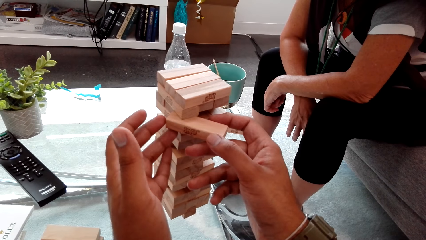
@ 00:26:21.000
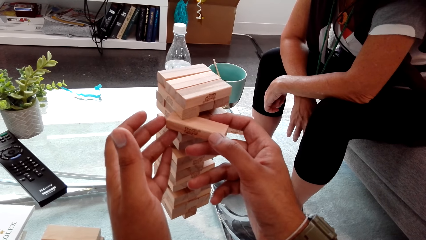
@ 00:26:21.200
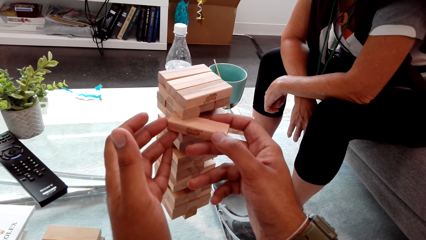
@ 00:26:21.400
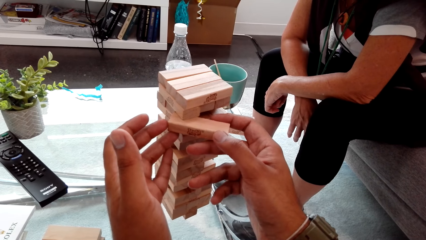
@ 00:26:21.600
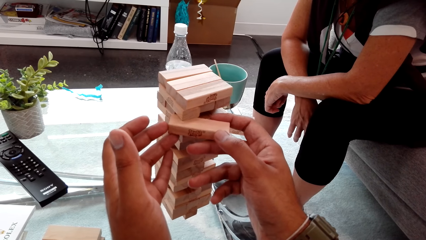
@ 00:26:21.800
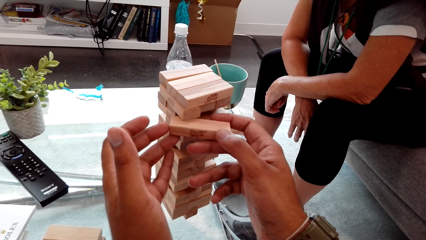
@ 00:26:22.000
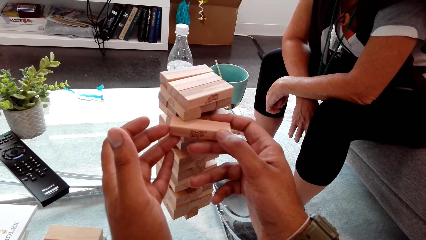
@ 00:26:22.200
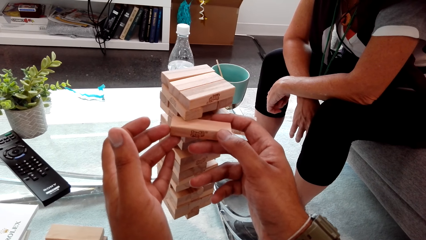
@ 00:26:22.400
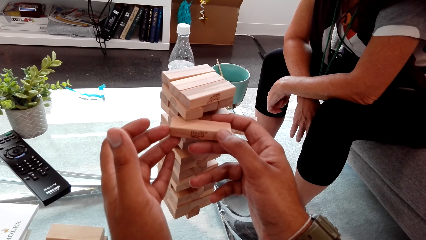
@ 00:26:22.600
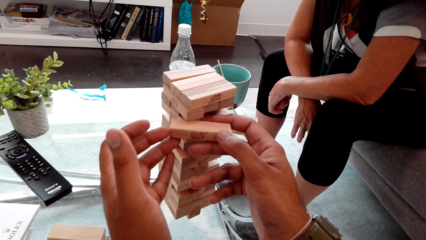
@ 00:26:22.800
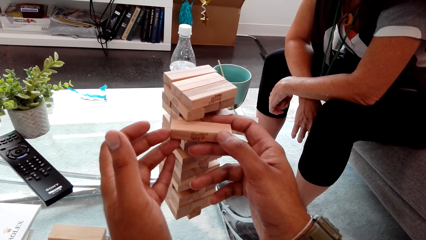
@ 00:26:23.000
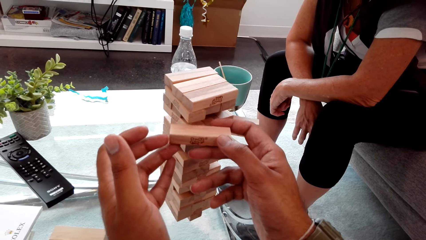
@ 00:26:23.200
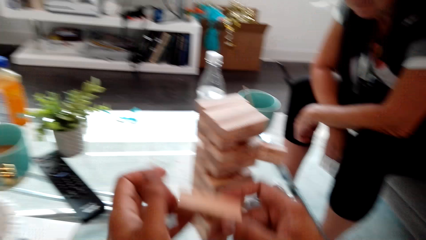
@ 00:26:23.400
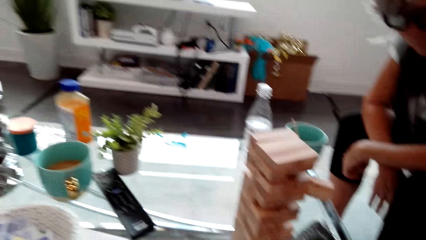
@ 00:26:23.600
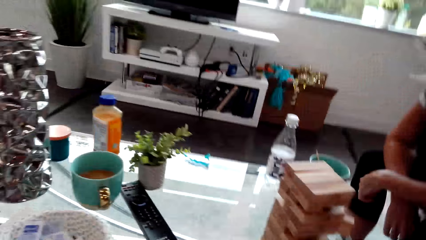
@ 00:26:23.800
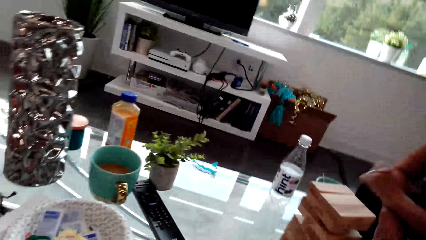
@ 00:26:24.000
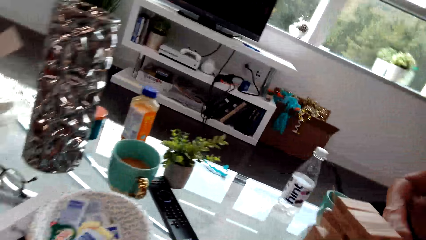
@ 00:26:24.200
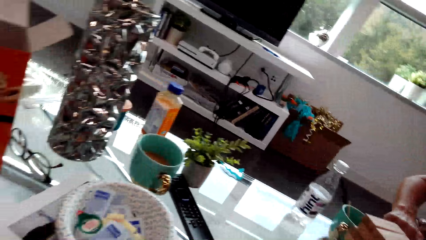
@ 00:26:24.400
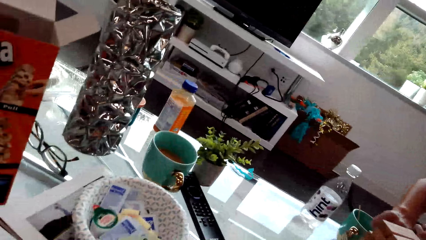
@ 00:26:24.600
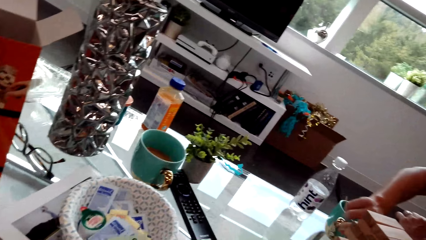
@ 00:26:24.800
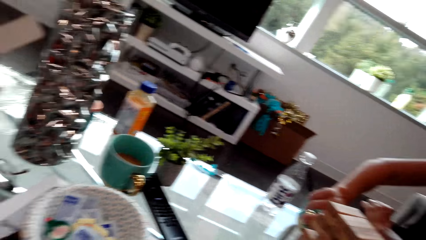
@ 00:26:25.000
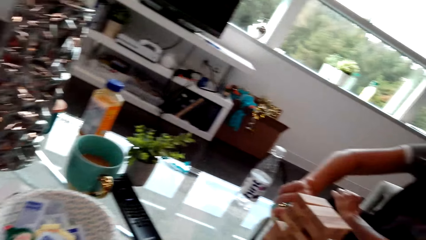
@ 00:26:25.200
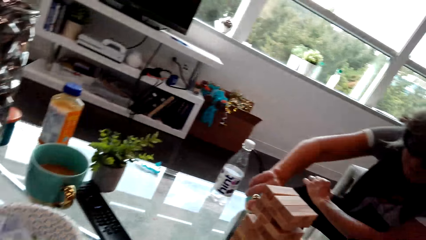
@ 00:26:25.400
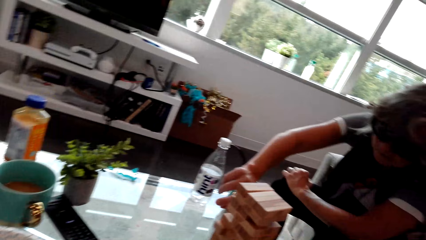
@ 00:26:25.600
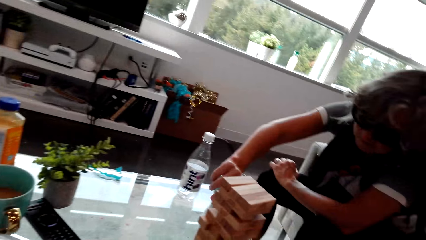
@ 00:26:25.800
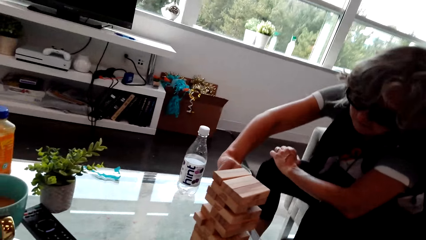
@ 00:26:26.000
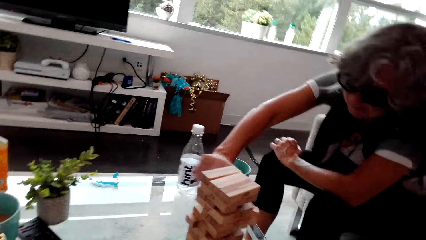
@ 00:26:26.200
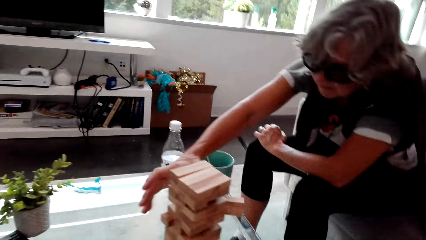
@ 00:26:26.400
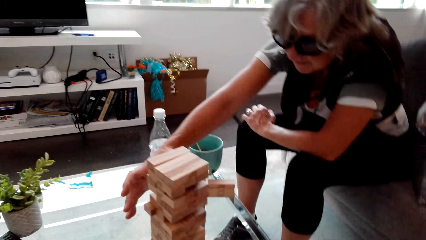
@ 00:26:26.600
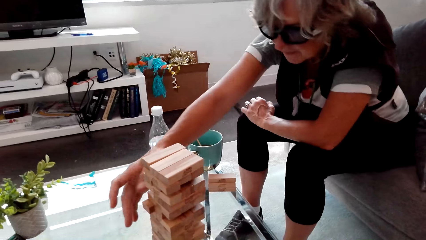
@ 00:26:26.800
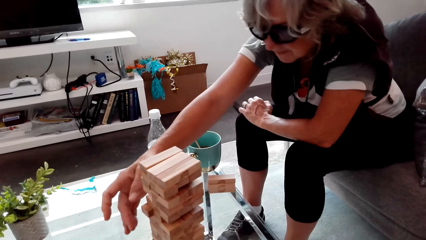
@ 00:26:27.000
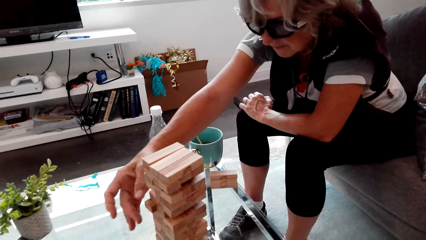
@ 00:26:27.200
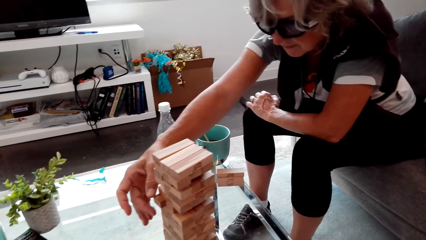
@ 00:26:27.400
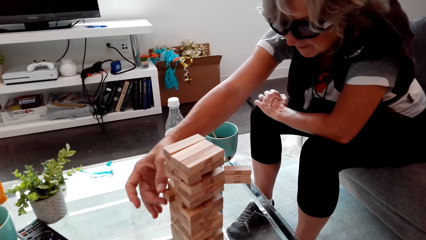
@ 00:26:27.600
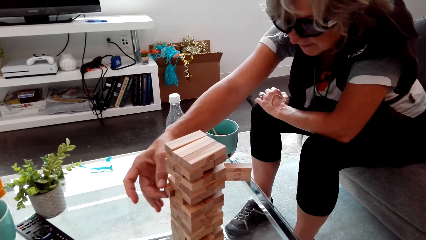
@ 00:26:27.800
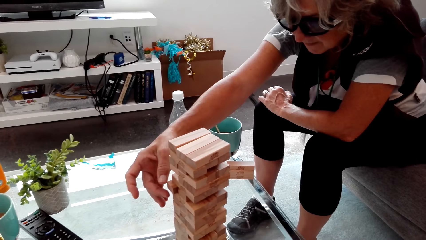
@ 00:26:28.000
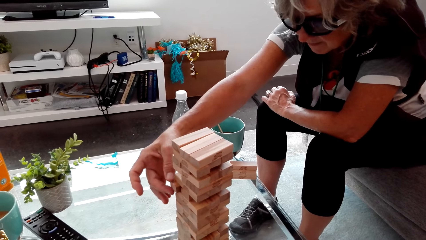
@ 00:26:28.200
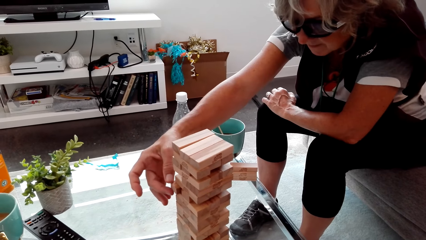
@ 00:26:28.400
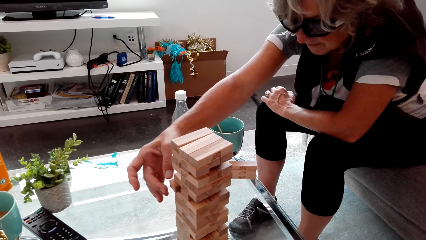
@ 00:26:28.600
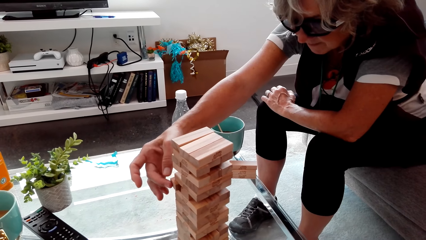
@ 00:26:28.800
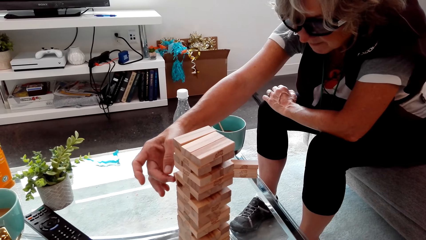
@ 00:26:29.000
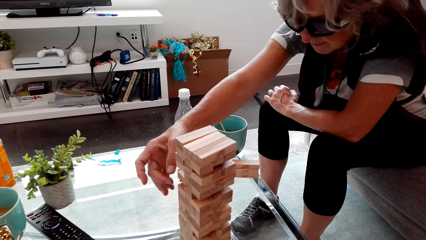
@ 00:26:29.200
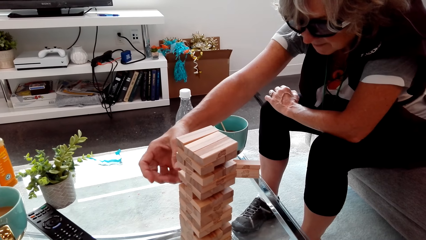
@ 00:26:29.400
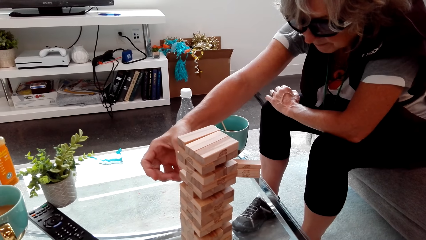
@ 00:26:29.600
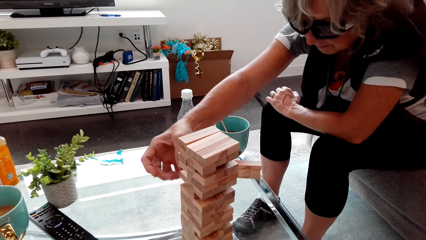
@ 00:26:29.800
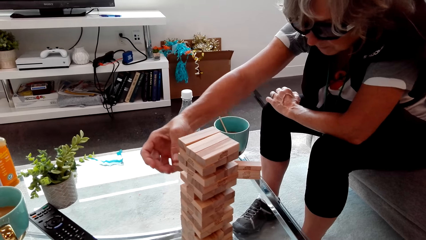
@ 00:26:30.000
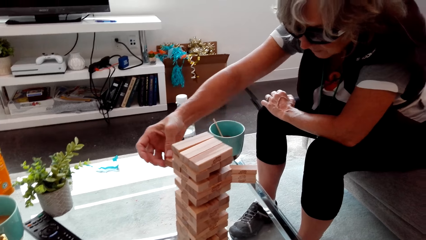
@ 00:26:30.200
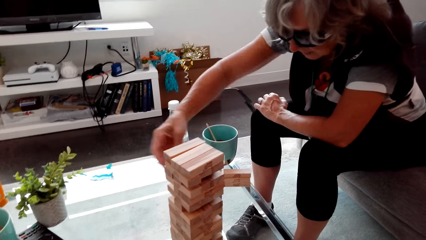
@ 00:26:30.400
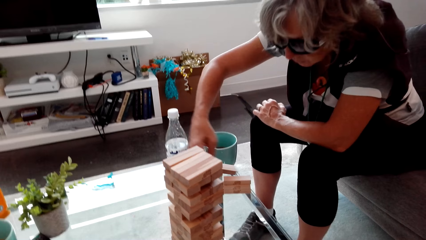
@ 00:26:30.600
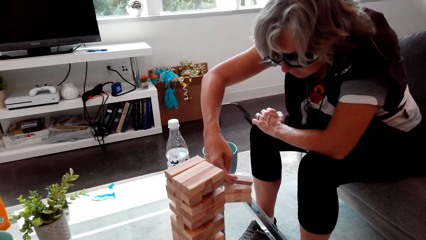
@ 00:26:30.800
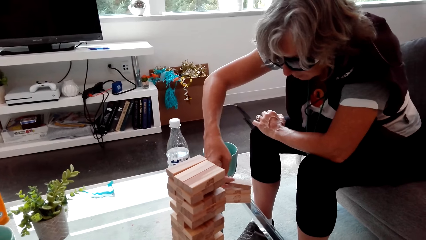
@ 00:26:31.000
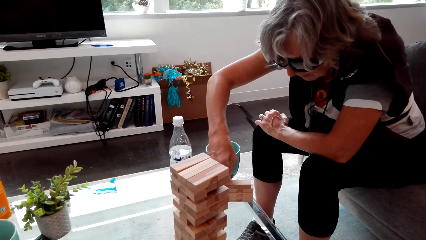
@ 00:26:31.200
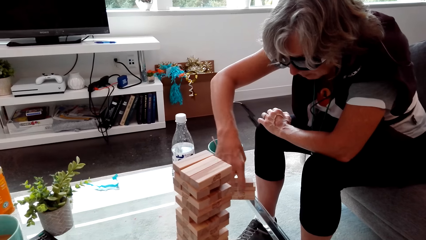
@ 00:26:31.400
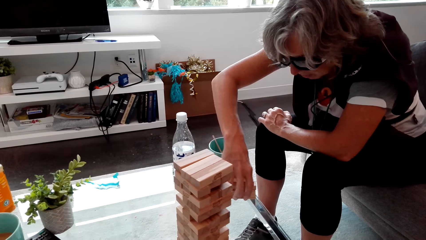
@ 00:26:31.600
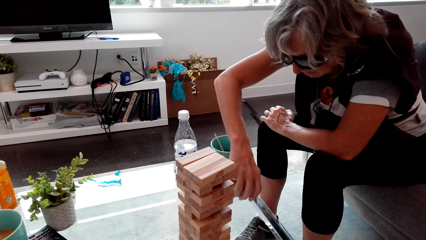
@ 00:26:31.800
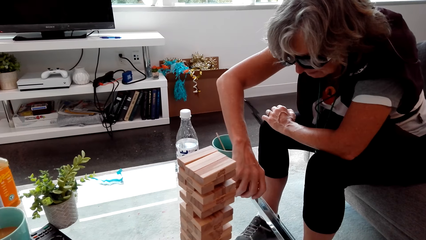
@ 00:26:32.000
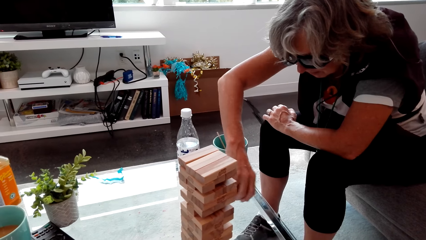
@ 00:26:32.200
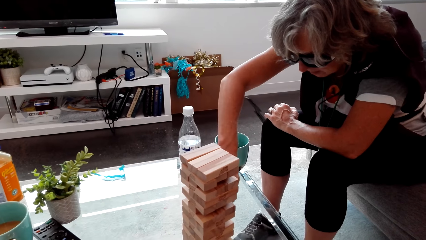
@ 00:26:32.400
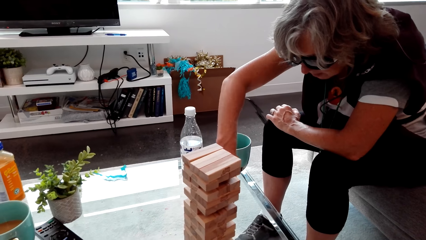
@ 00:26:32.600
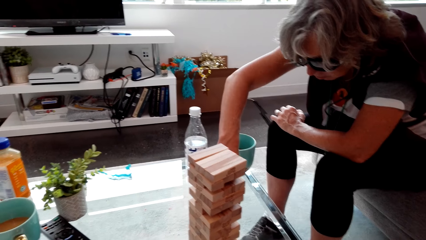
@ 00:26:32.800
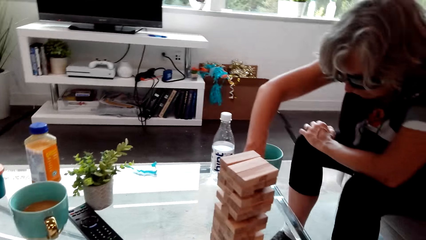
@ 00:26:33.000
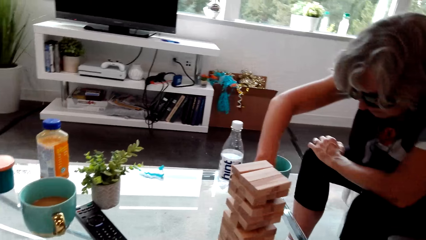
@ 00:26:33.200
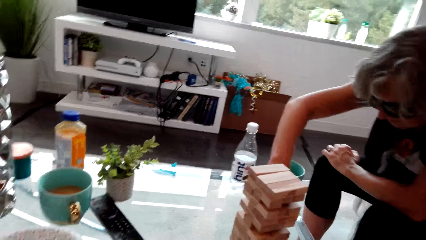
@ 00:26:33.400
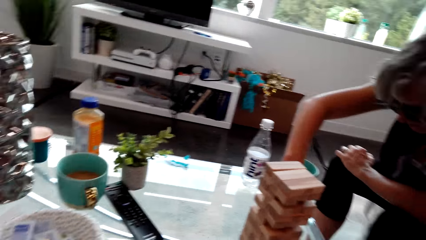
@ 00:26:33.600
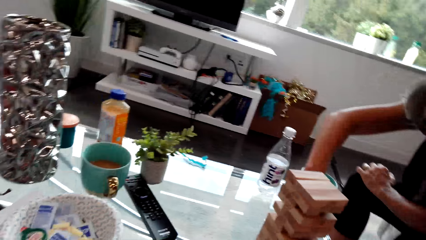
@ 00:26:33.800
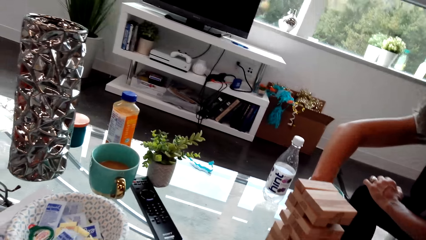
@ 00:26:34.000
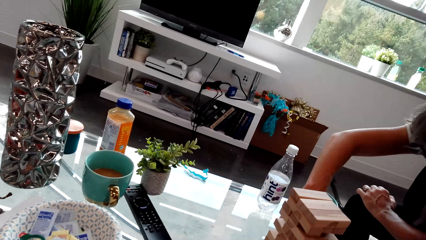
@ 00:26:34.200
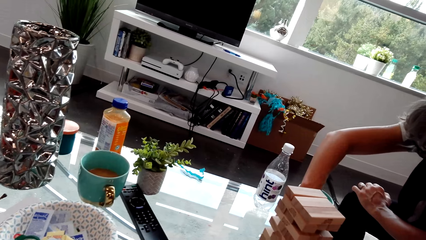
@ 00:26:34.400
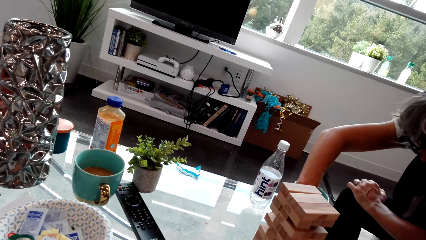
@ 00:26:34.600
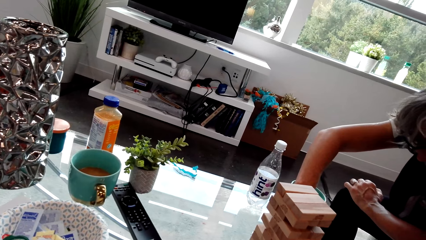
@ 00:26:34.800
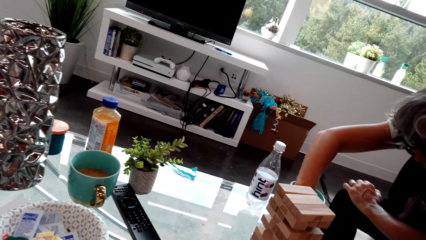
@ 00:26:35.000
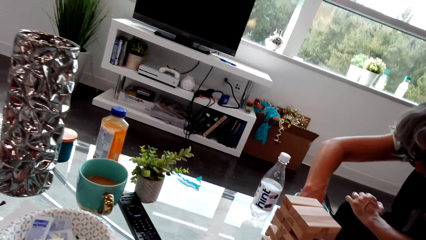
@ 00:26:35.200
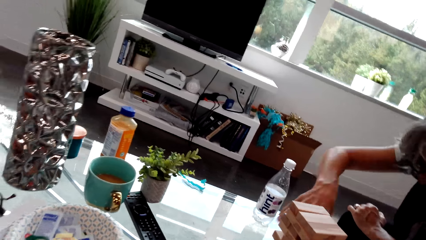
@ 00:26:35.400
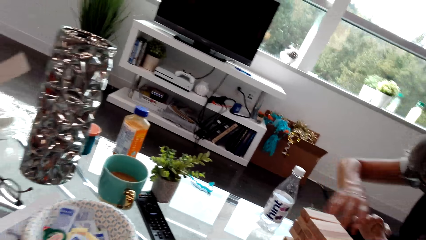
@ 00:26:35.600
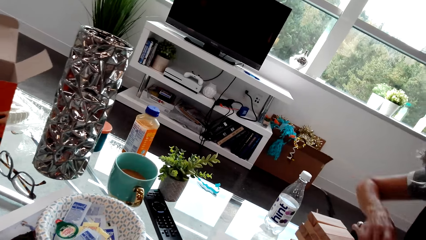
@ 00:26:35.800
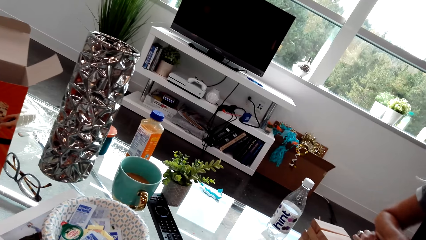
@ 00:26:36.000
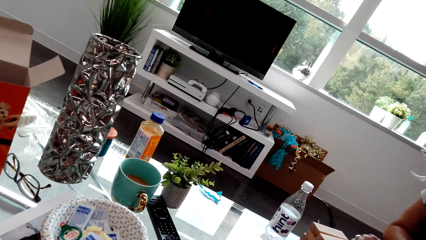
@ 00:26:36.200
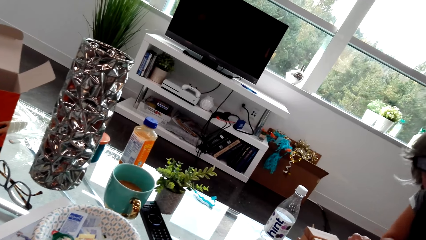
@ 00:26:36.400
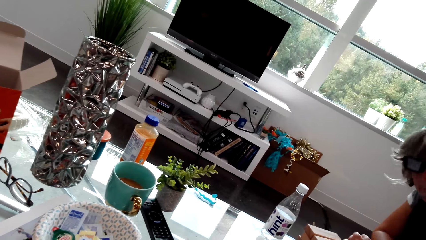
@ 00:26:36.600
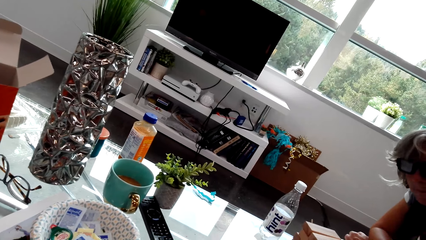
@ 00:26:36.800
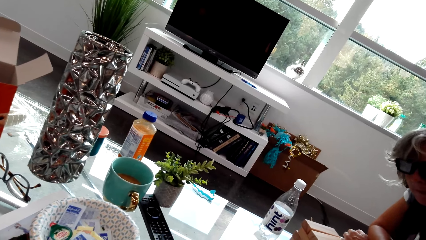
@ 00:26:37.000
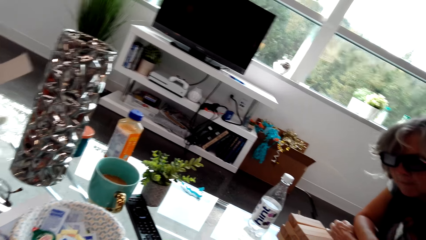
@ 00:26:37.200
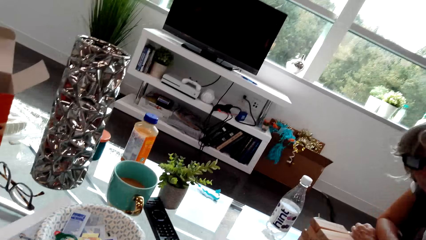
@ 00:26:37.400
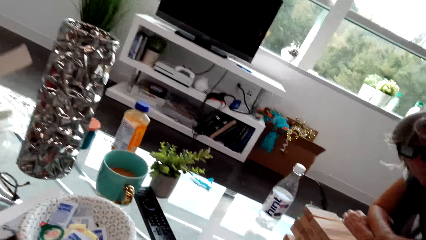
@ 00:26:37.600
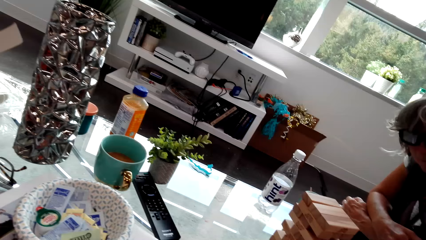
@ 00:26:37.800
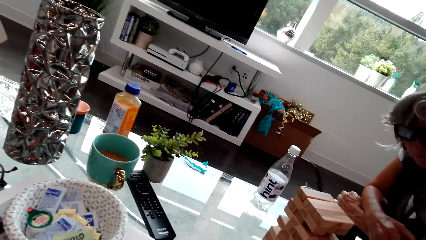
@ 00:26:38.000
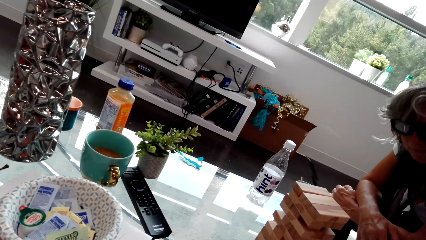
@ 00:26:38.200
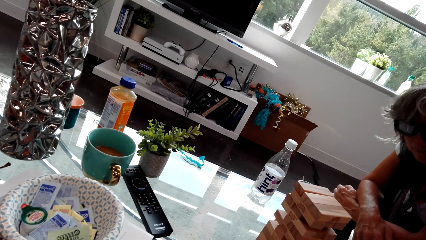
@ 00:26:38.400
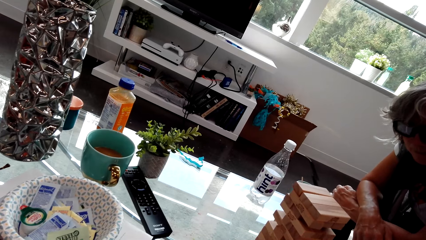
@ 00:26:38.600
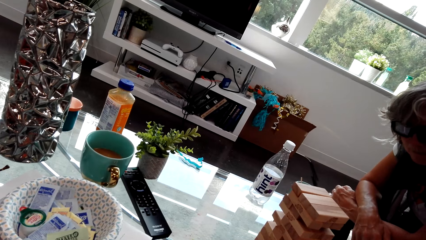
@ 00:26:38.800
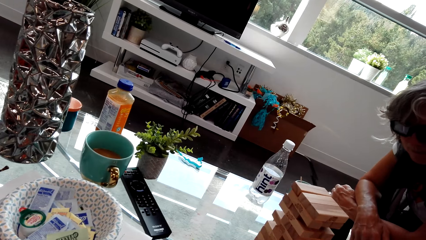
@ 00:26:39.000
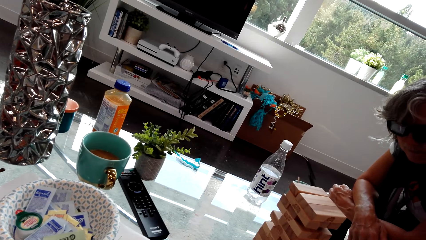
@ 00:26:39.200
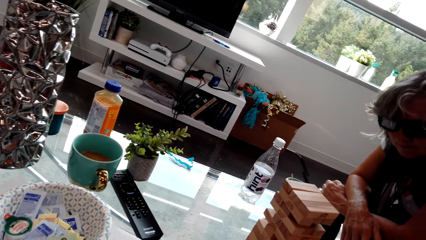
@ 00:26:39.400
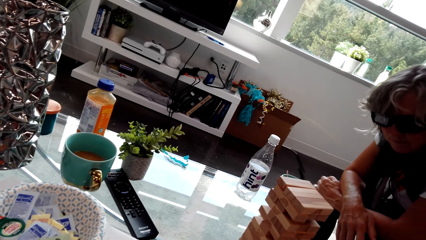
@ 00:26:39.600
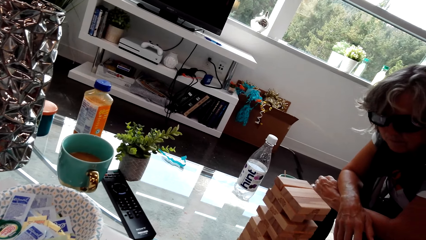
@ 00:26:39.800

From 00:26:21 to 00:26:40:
A lady plays the trembling tower game. The camera wearer looks around. A person plays the game. The camera wearer looks around. The lady talks with a man and places the trembling tower huddle on the table. The camera wearer looks at the cup.
